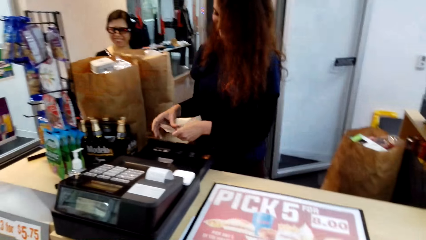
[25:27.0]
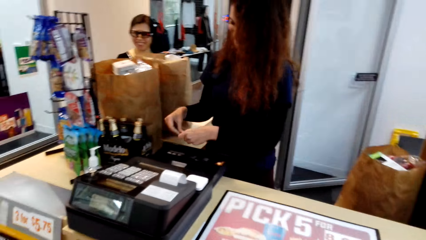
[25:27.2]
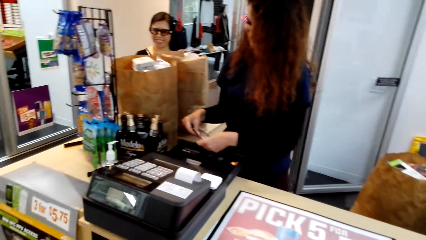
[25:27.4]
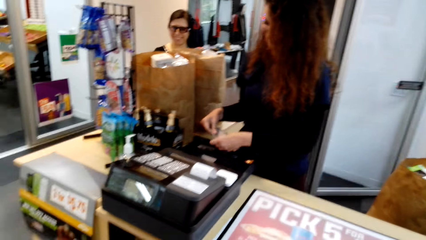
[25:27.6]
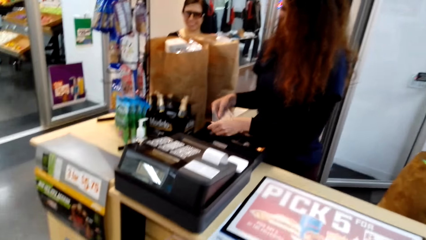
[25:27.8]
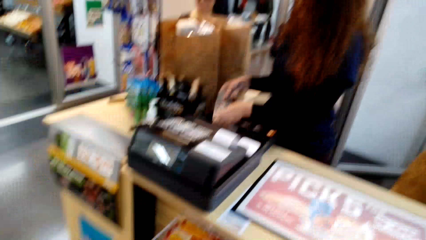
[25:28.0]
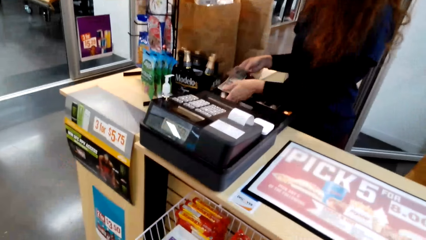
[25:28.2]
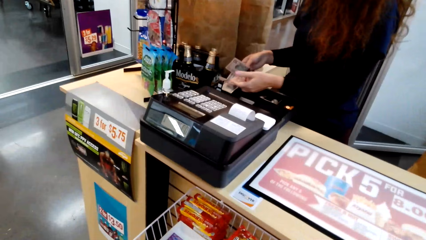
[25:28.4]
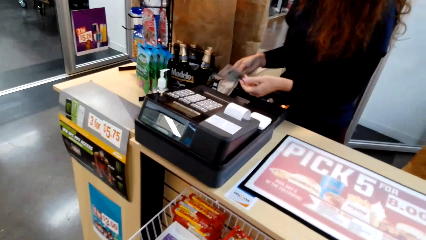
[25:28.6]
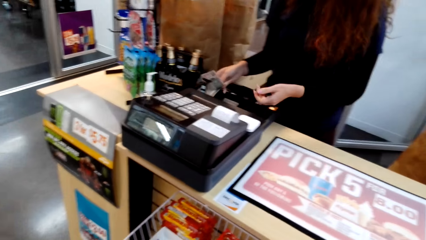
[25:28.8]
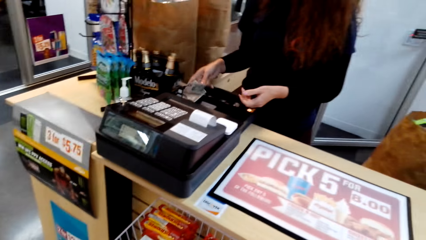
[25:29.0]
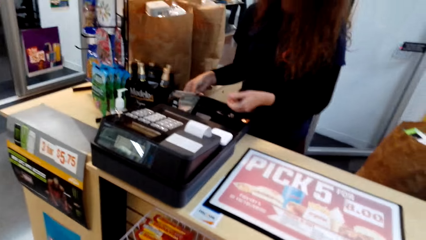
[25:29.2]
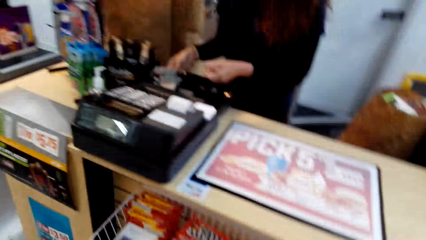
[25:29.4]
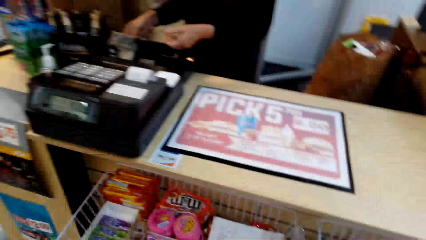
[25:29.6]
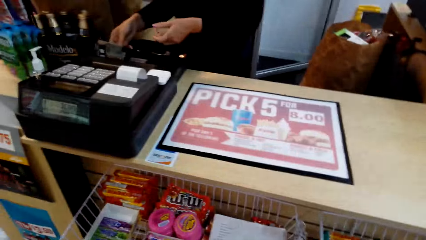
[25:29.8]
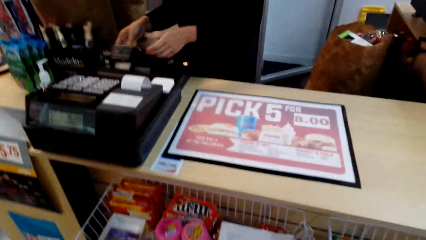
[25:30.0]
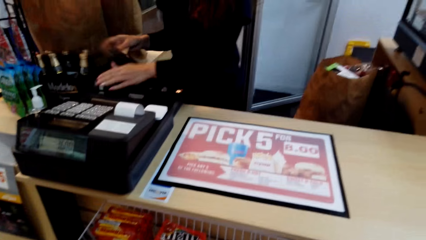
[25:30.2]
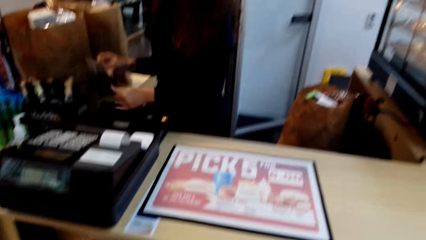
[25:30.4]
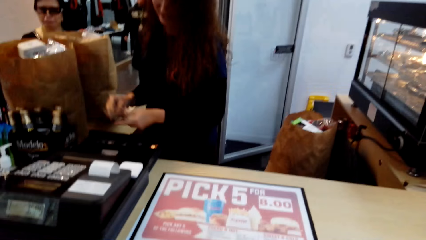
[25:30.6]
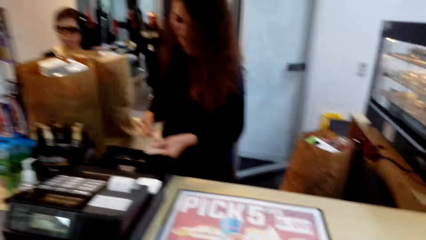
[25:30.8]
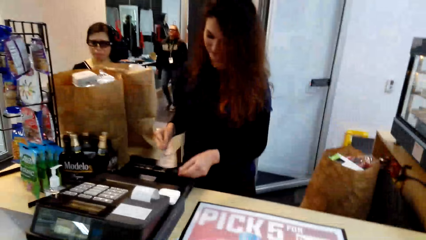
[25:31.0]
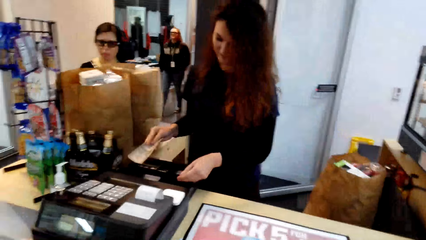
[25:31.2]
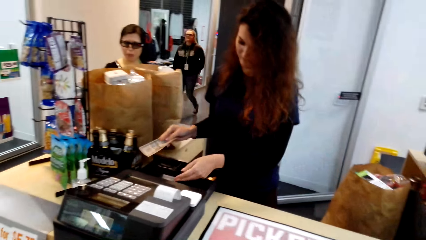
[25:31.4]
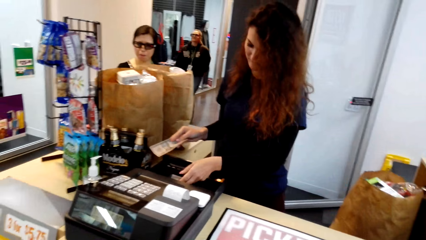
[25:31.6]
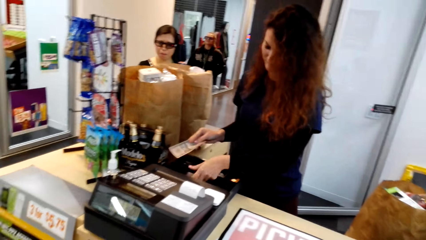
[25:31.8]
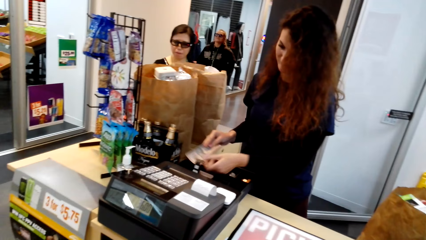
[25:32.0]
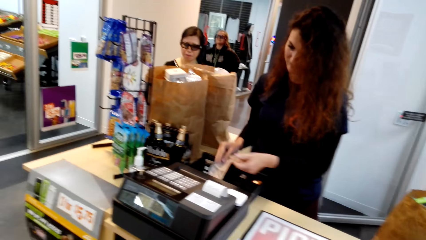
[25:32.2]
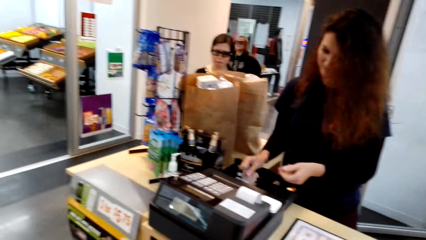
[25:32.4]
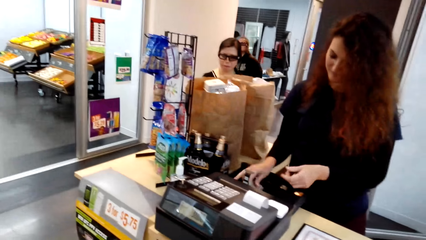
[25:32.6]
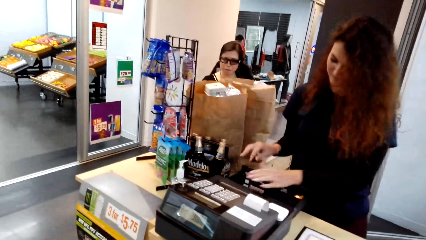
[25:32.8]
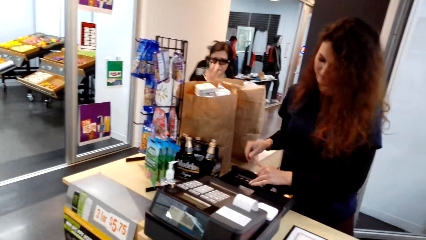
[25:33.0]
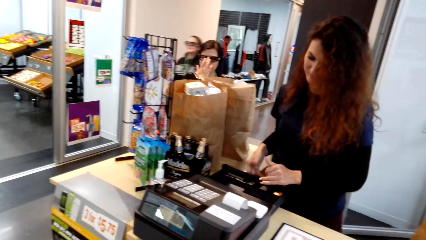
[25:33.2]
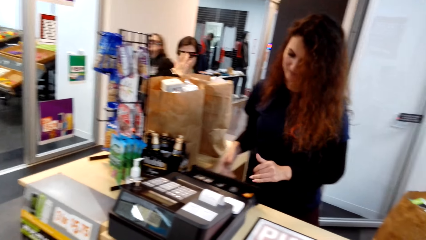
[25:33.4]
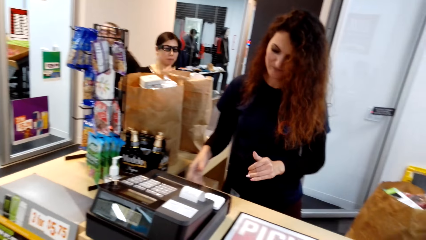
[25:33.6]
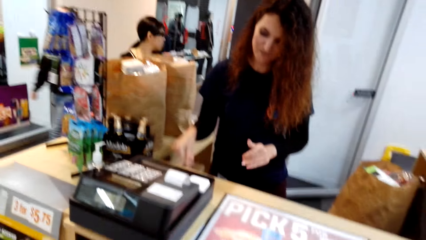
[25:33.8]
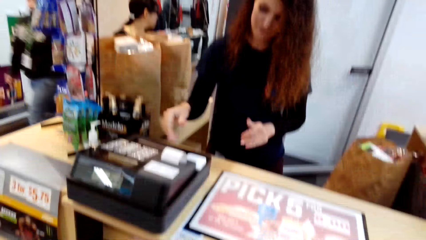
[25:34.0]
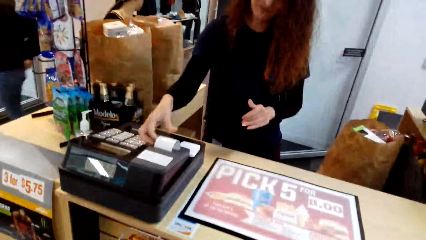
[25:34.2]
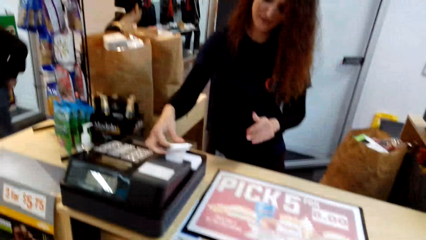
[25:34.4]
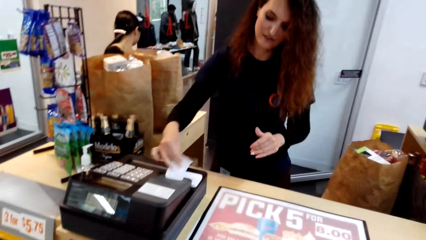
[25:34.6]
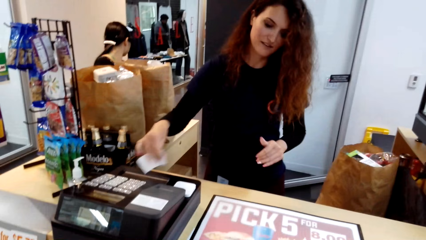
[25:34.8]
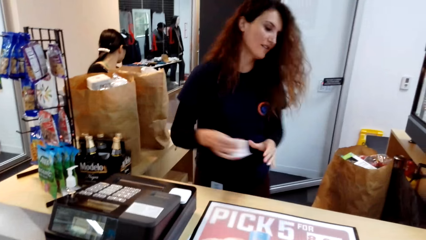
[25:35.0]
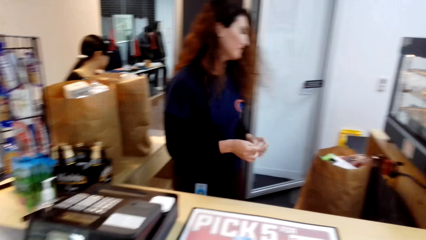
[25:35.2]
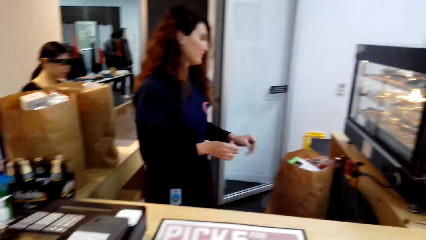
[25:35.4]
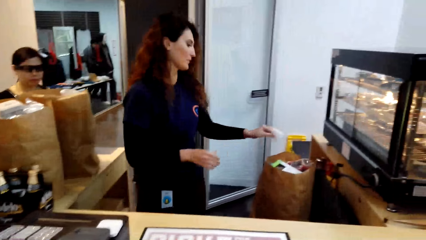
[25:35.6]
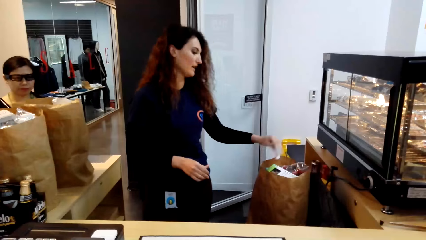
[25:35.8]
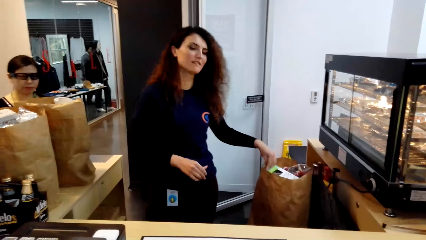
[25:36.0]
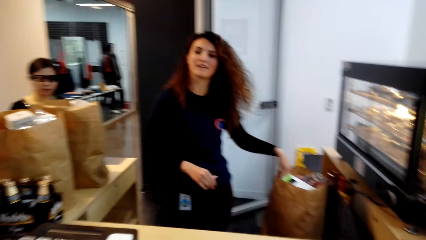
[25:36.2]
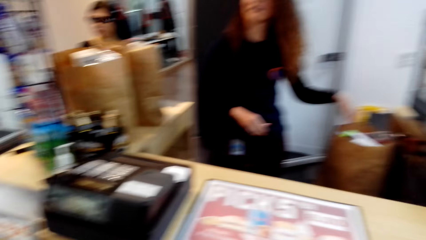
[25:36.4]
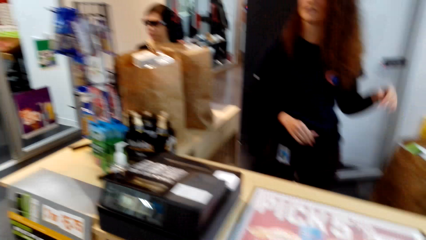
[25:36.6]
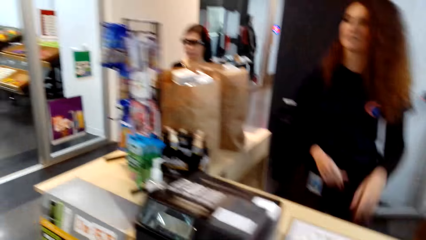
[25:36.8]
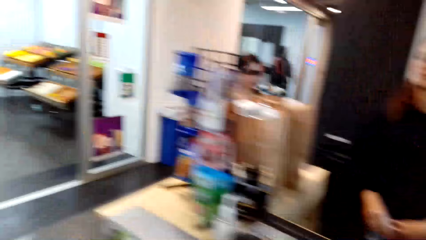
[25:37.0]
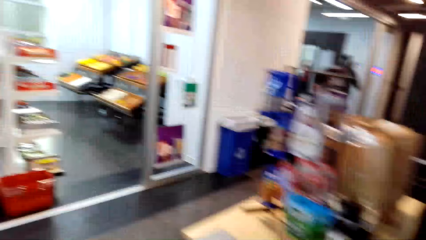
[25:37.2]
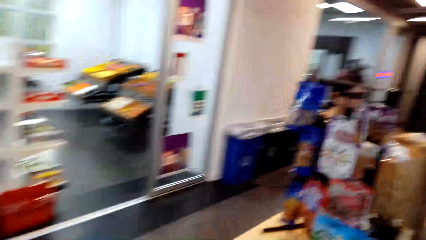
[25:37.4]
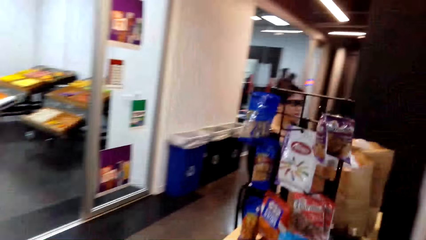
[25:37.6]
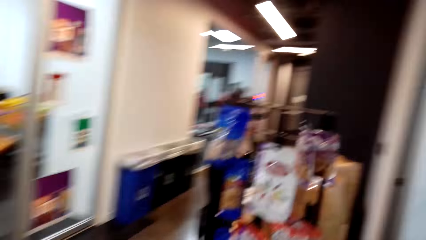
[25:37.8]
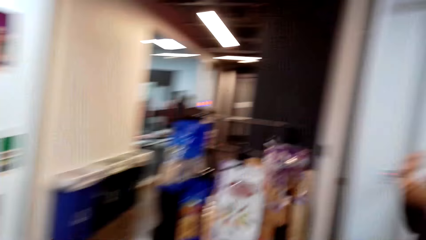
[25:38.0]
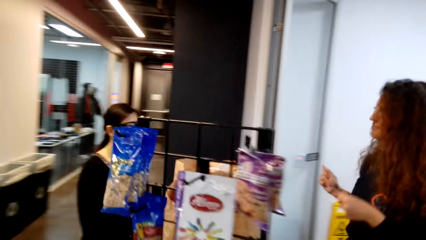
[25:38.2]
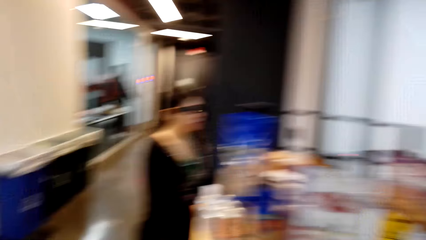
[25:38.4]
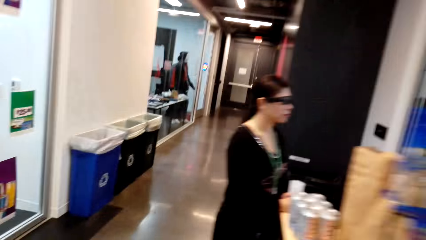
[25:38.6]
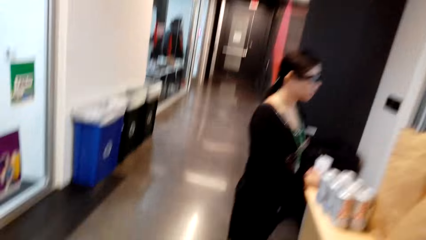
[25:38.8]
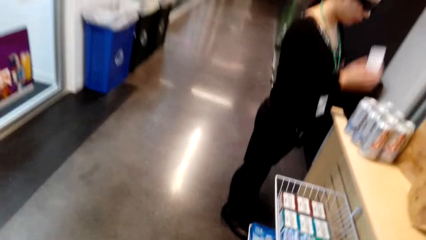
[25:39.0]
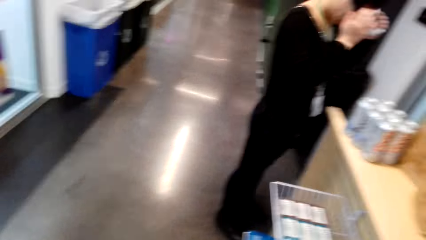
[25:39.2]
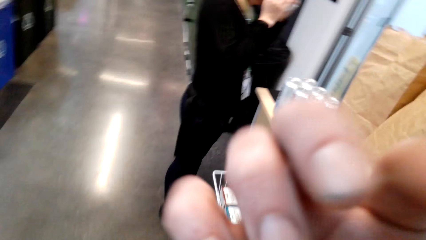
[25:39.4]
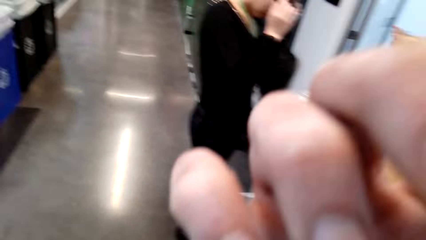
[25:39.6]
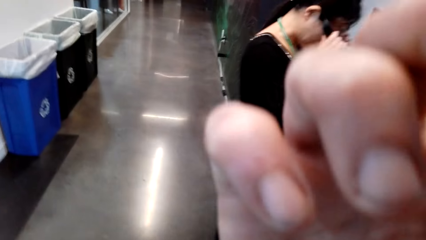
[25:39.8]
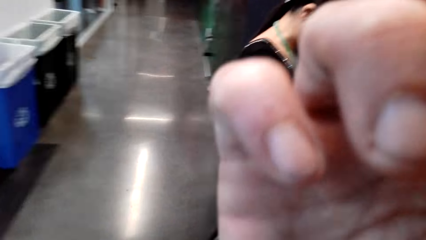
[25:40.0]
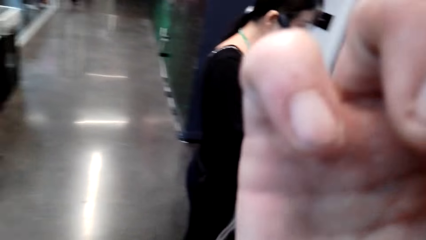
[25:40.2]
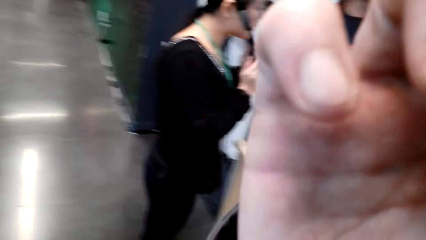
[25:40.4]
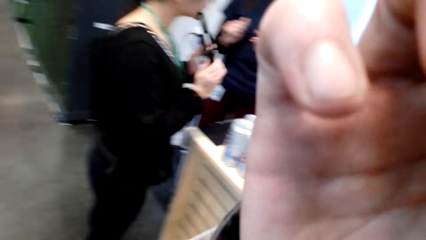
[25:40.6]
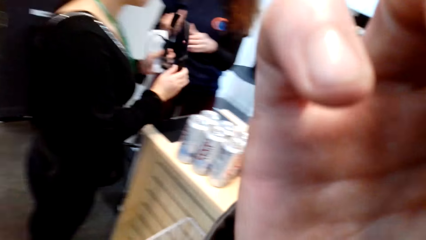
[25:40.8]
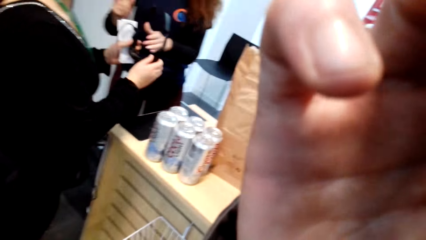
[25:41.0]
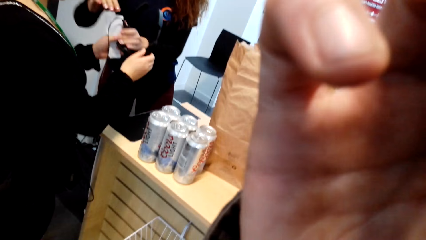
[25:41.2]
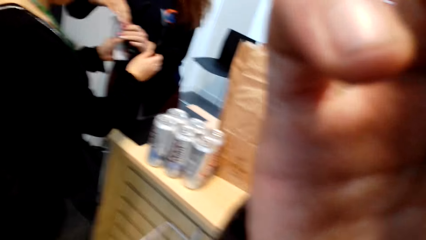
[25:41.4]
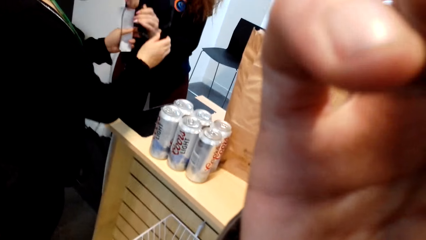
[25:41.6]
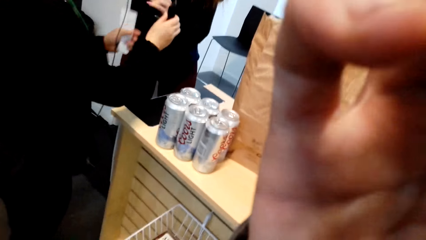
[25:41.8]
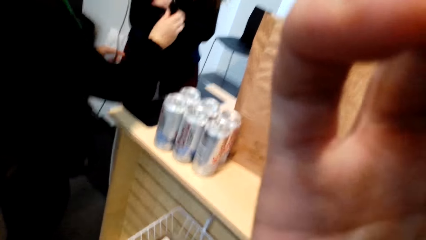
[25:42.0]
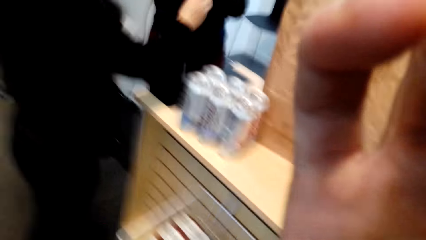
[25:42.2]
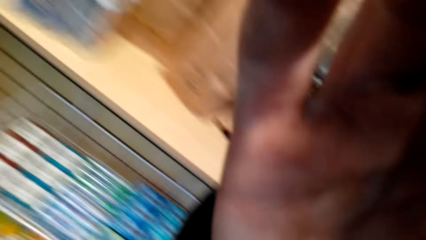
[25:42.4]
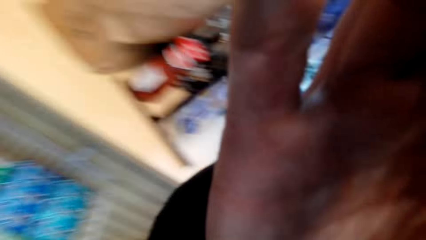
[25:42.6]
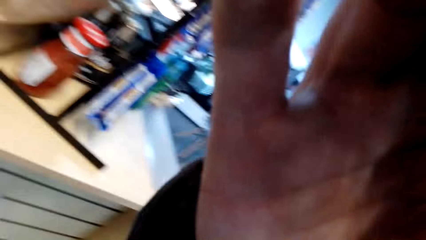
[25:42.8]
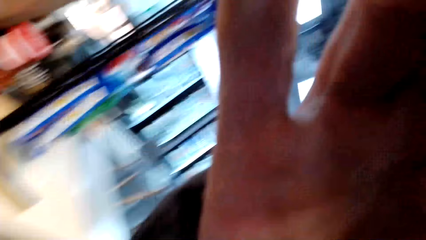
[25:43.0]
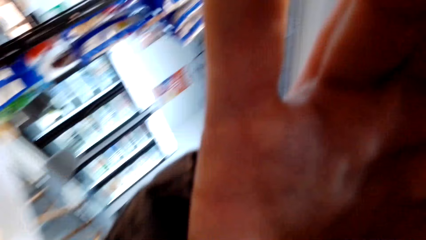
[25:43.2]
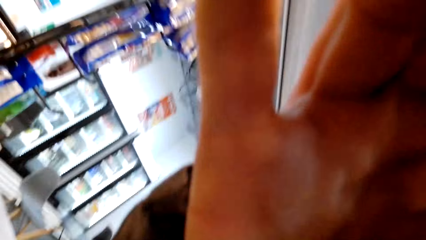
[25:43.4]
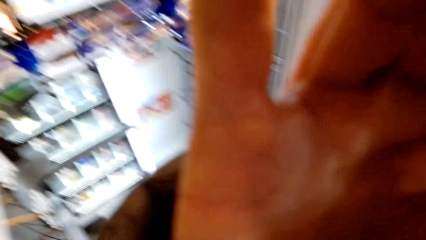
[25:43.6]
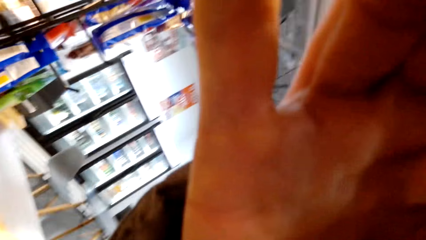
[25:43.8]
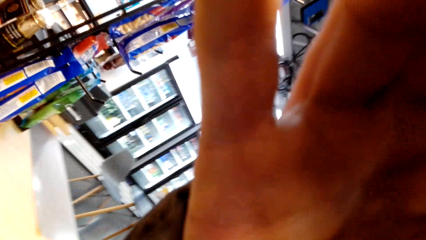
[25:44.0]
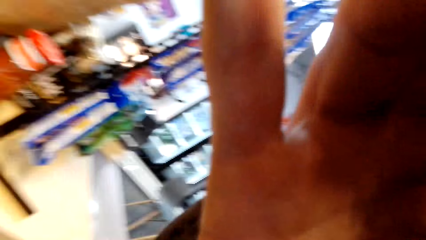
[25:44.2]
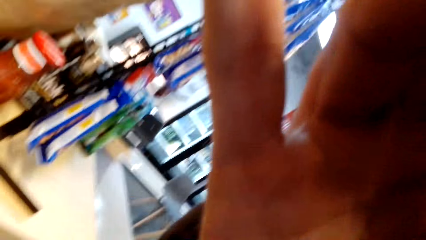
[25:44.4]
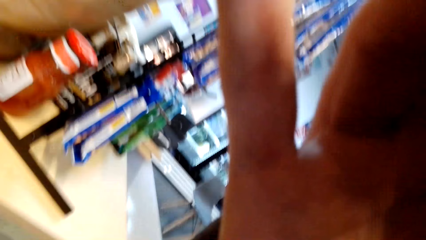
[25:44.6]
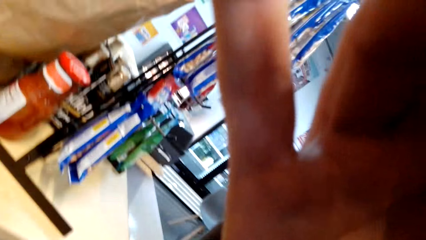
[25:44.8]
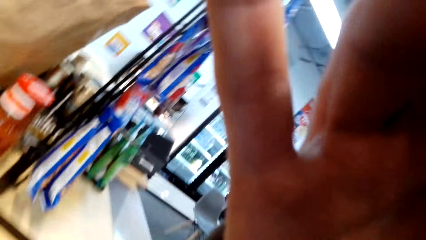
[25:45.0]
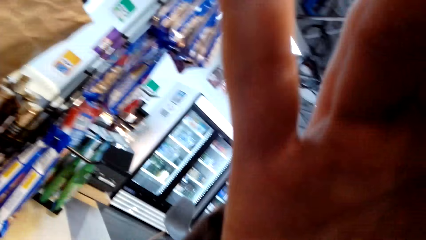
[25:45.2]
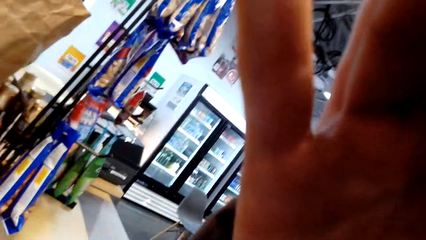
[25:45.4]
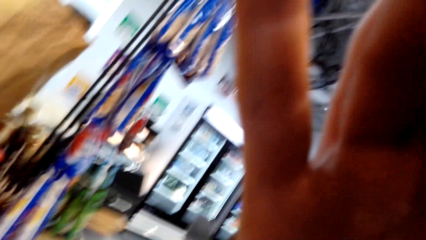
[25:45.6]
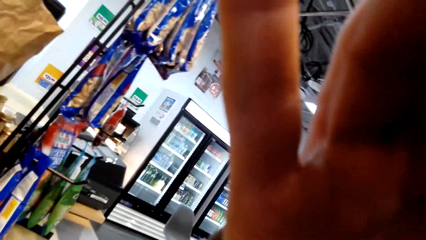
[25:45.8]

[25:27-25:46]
A man holds a pack. The camera wearer puts the money in a cash drawer and turns around. The man holds the money. The camera wearer turns around. The man holds the money. The camera wearer turns around. The man holds a receipt, turns to the side and puts the receipt on the pack. The camera wearer puts the receipt in the items, turns around, walks around and adjusts the camera. The man takes the remotes from the camera wearer.
